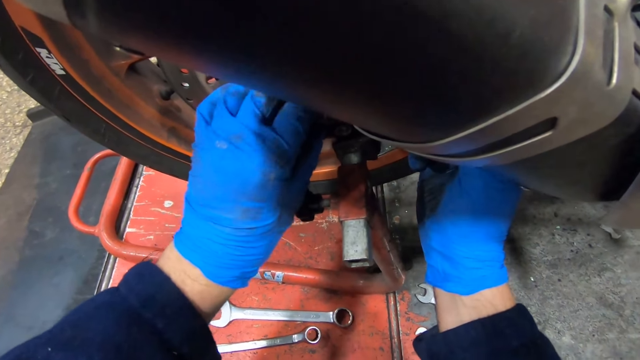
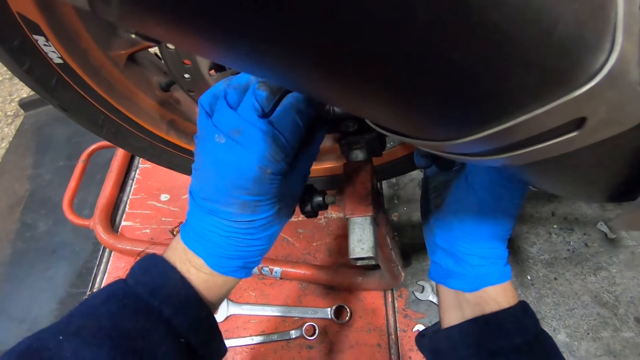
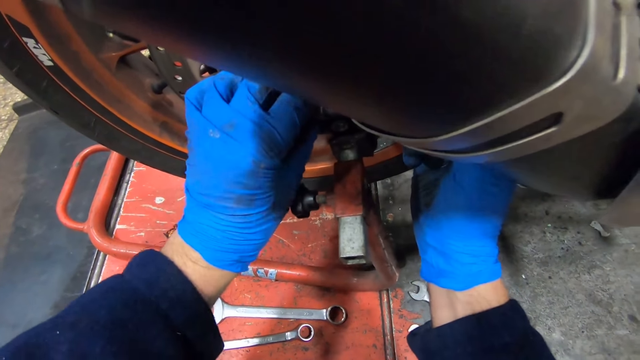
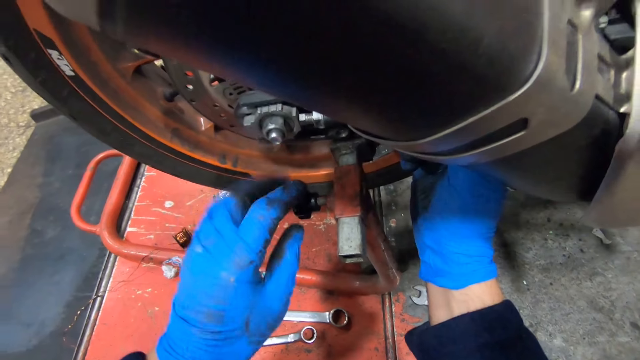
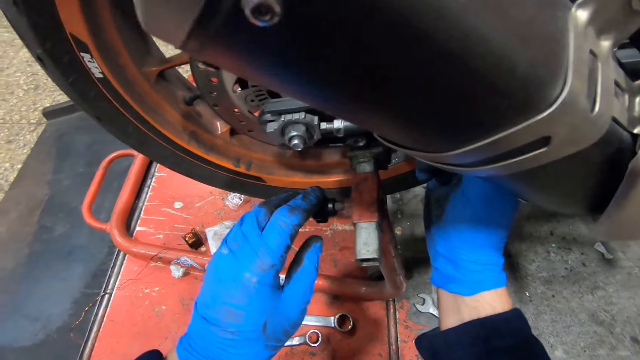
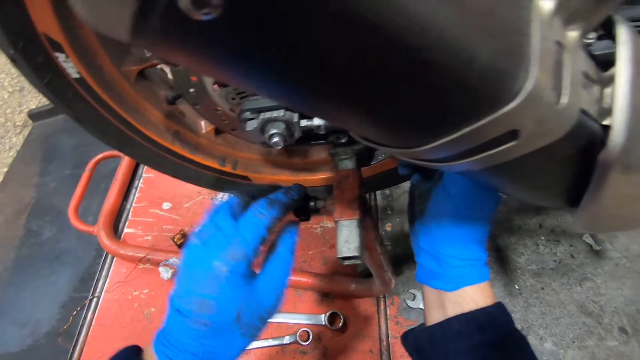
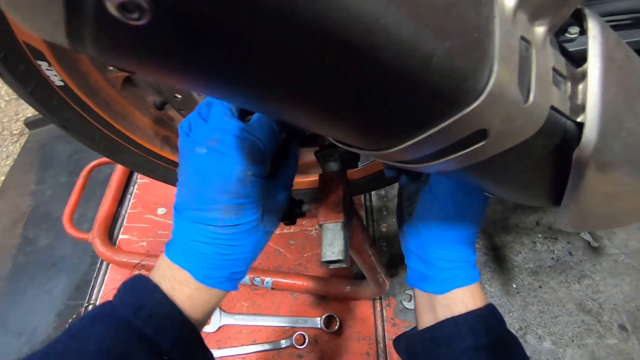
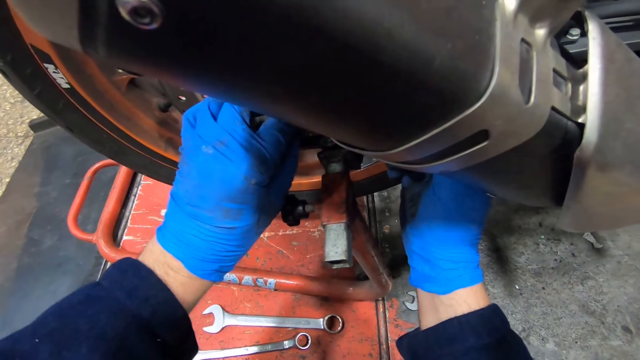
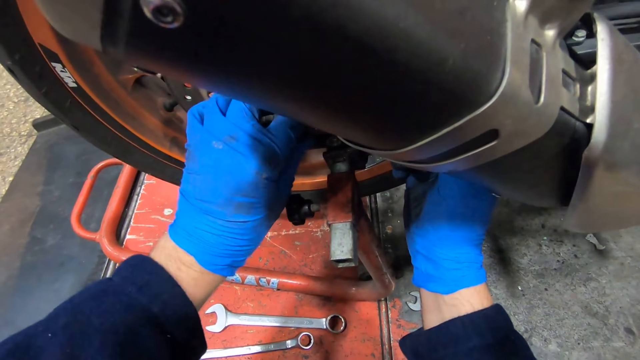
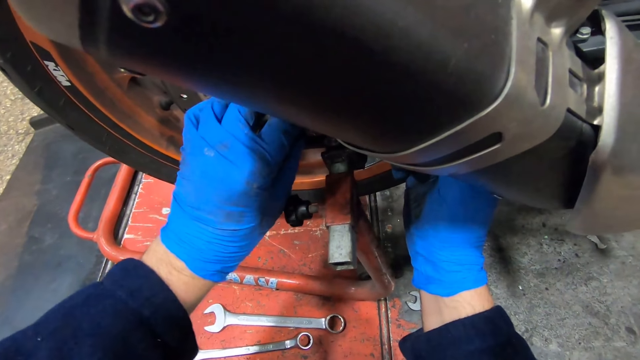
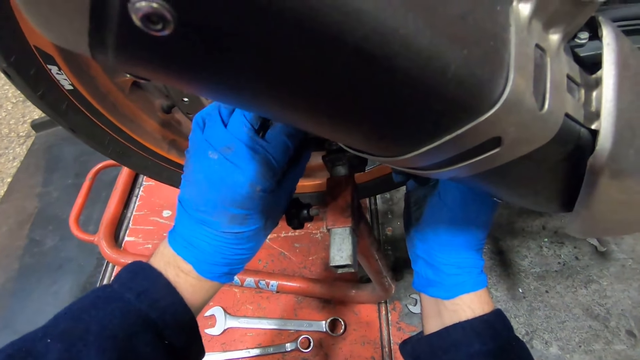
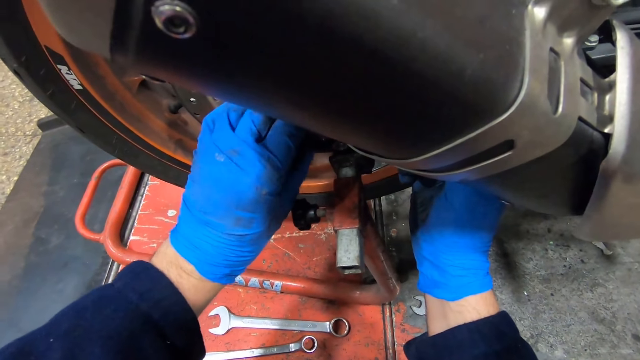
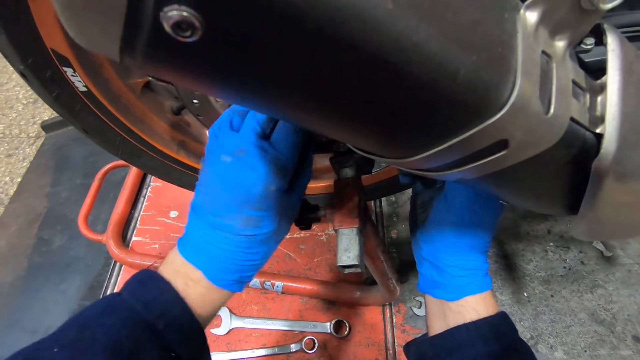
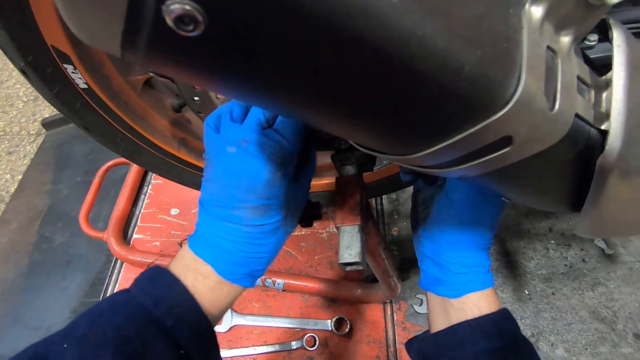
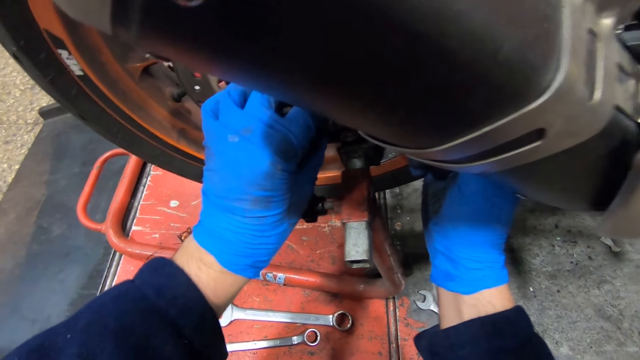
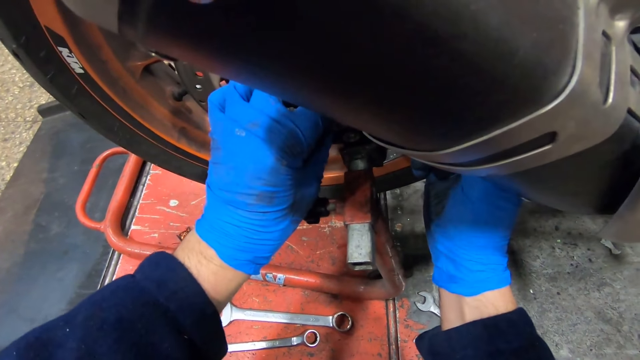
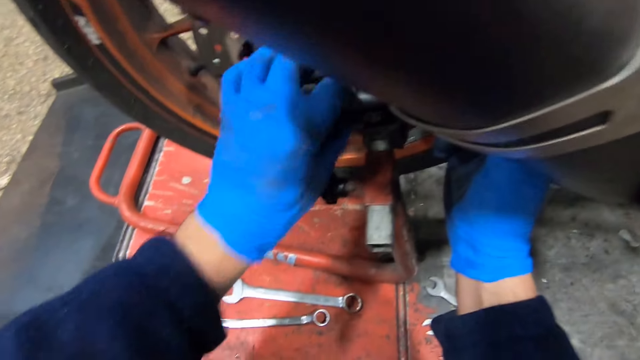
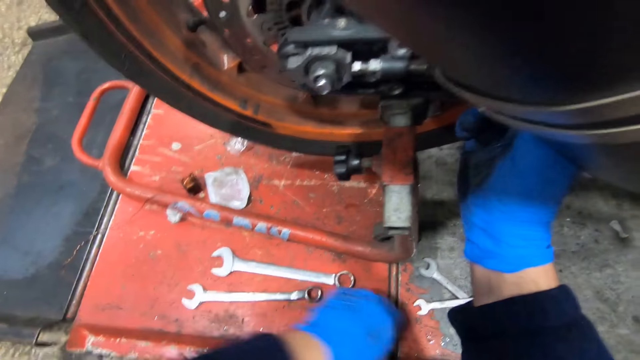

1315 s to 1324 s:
The camera wearer fixes something on the bike. He places his left hand on the work bench. He looks at the bike. He loosens the screw on the bike tire with his left hand.

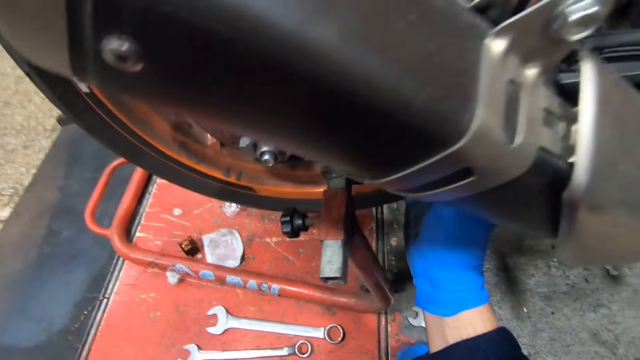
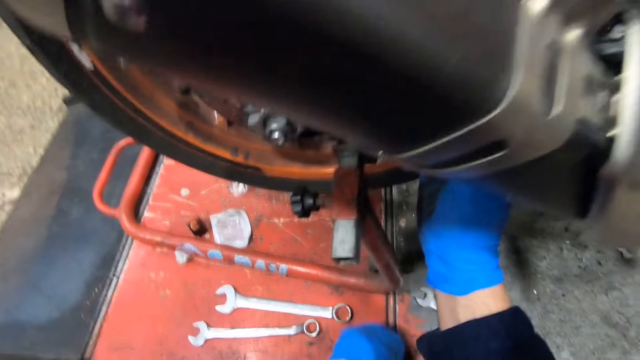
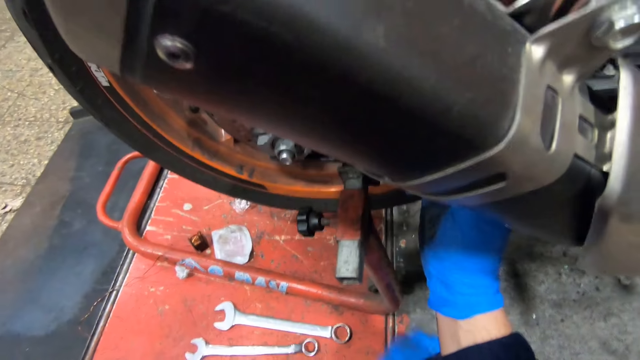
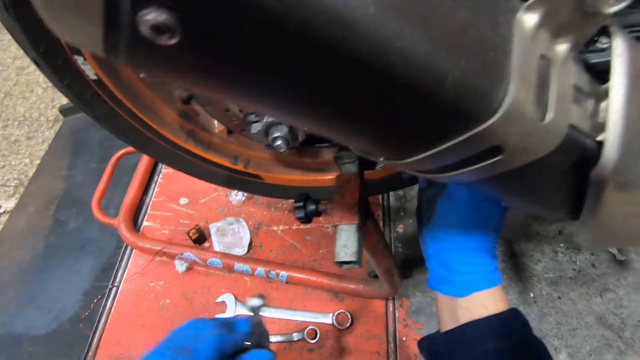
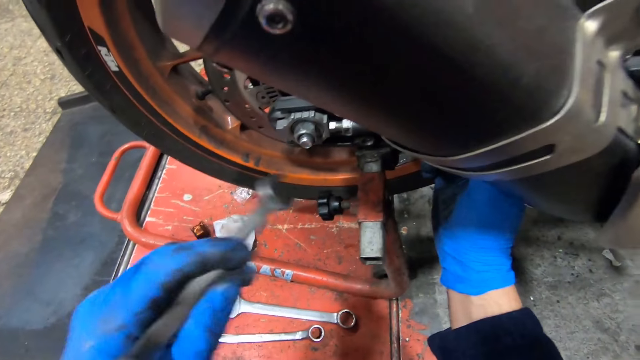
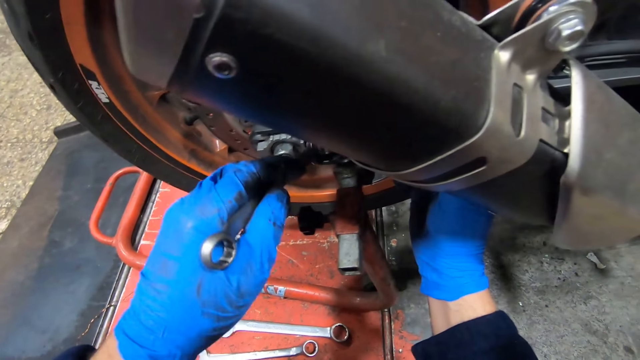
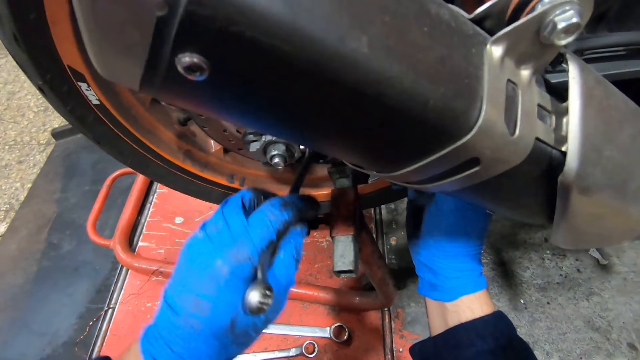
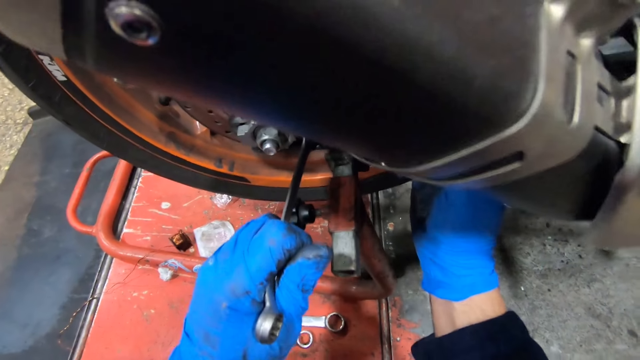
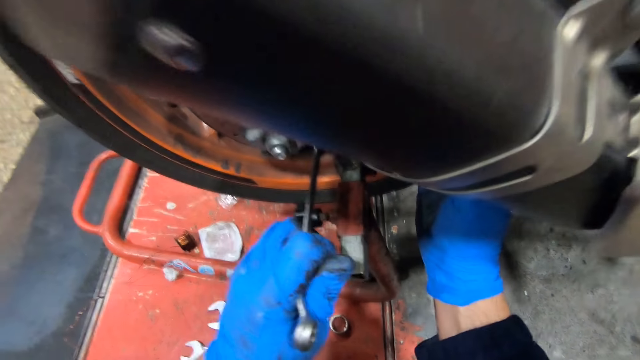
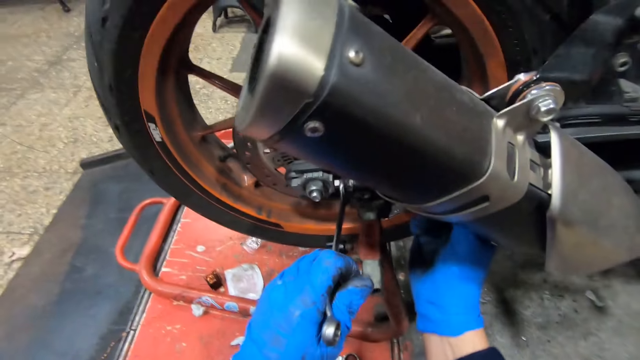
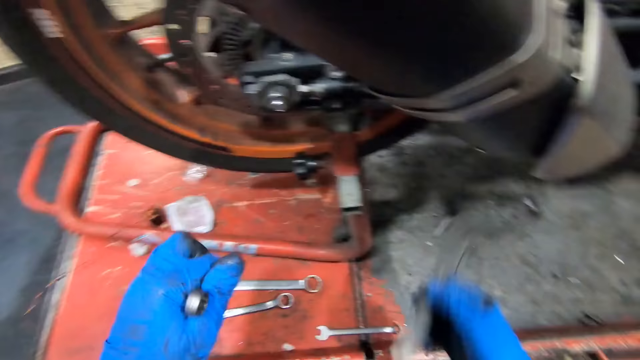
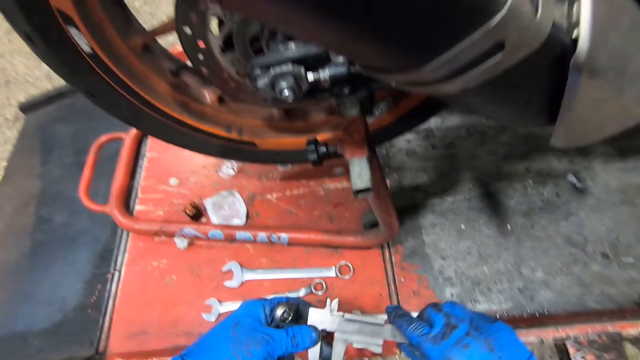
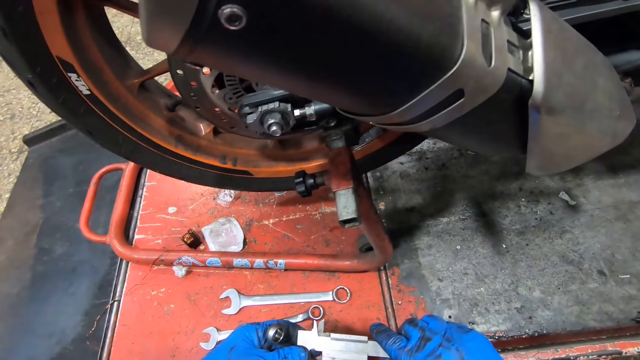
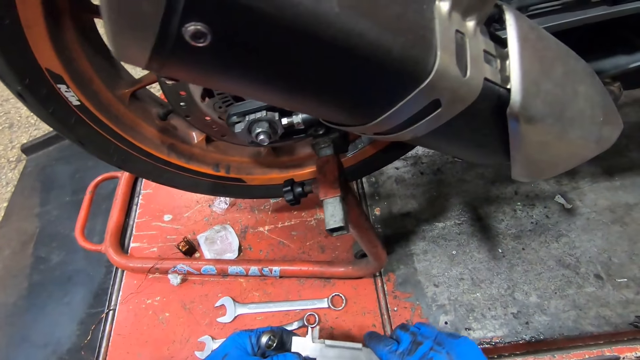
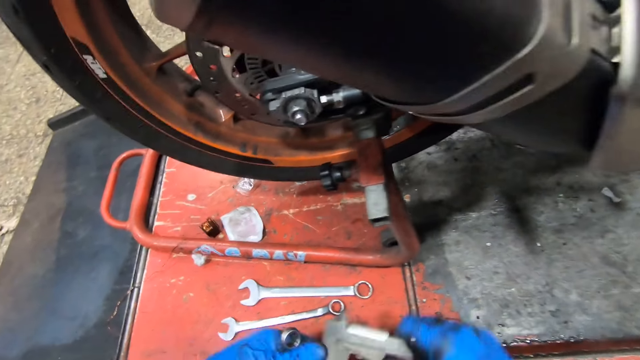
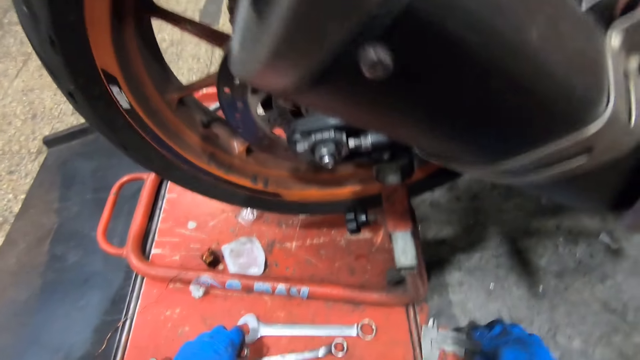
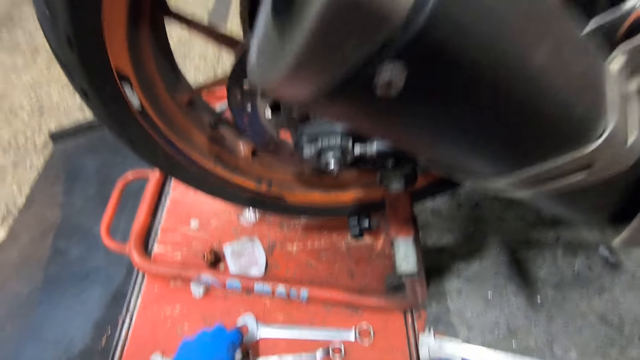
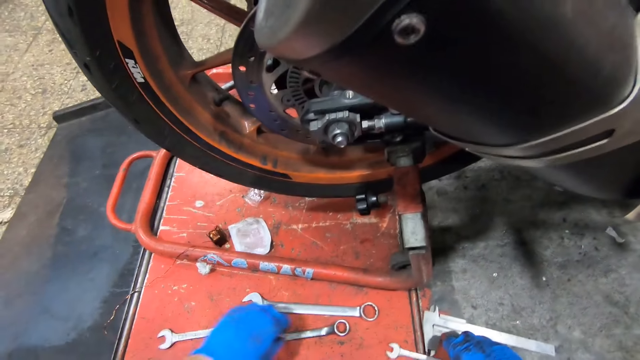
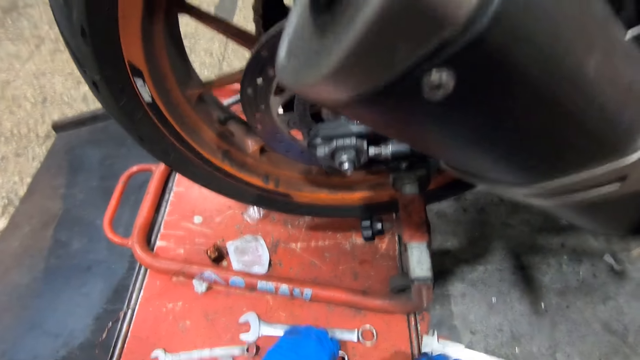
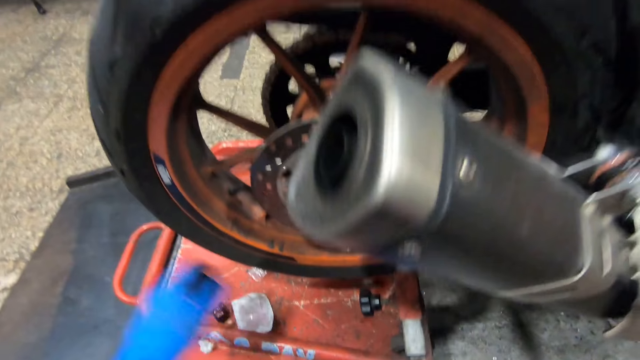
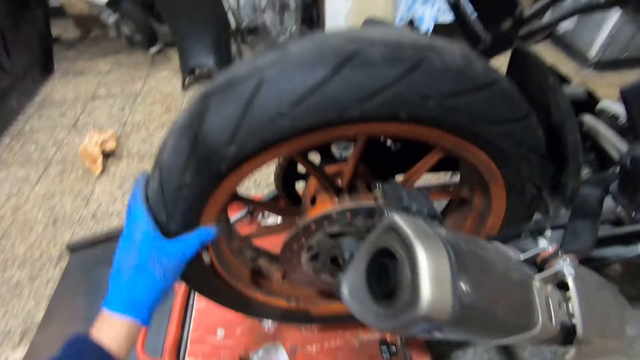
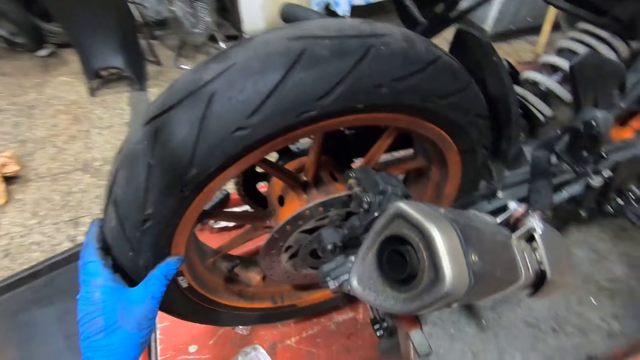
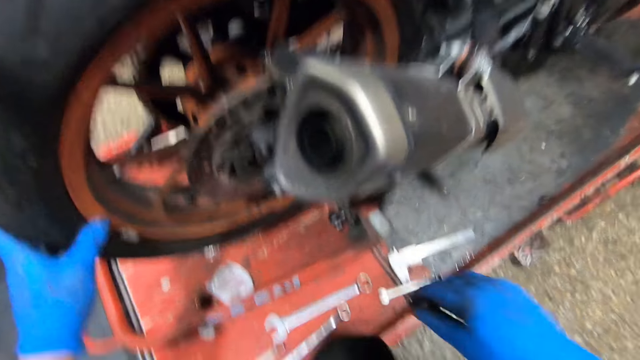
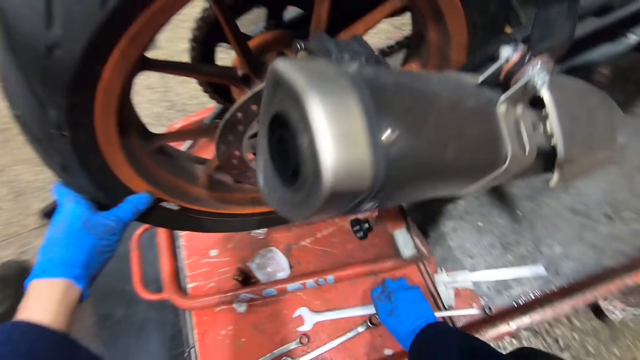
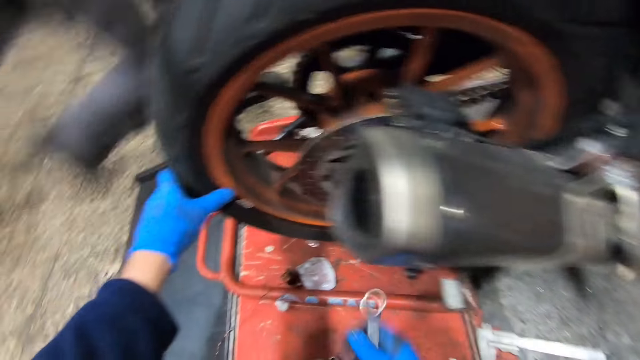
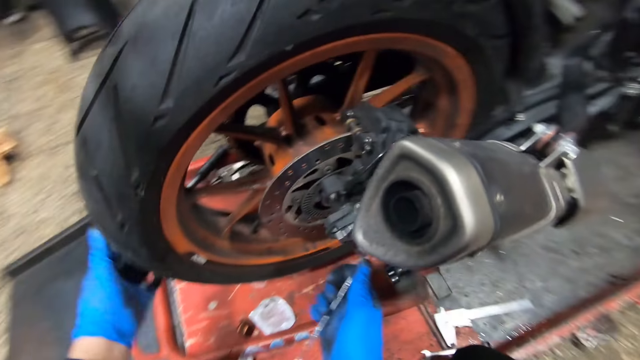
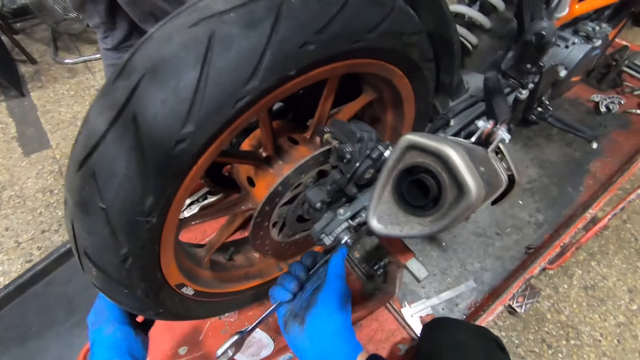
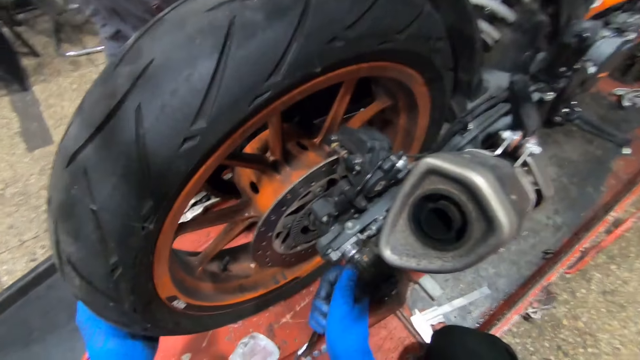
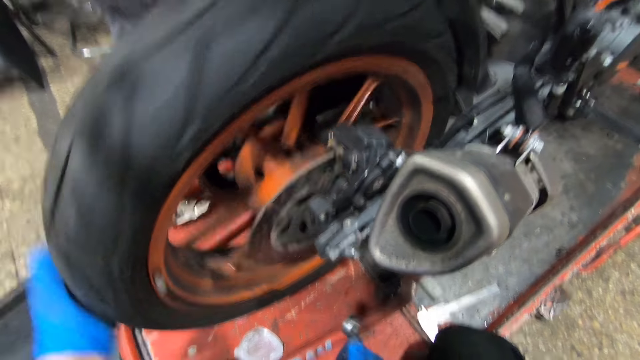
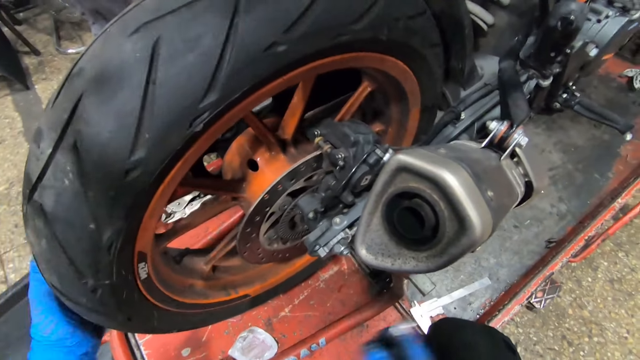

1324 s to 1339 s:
The camera wearer picks up a spanner or hand wrench from the work bench with his left hand. He loosens the screw on the bike tire with the spanner in his left hand. He closes the bike part with the hand wrench. He looks at the bike. He holds the Vernier caliper with his two hands. He drops the spanner in his left hand on the work bench. He touches the bike tire. He picks up the spanner from the workbench with his right hand. He tightens the nut on the bike tire with the spanner in his right hand. He adjusts the tire on the bike with his left hand.
